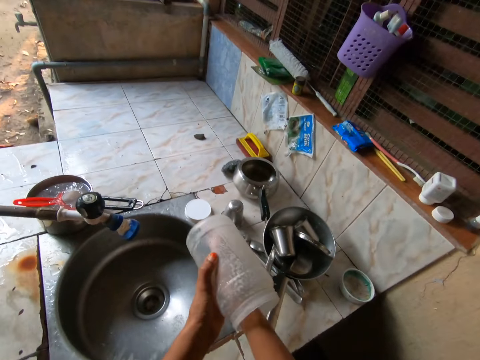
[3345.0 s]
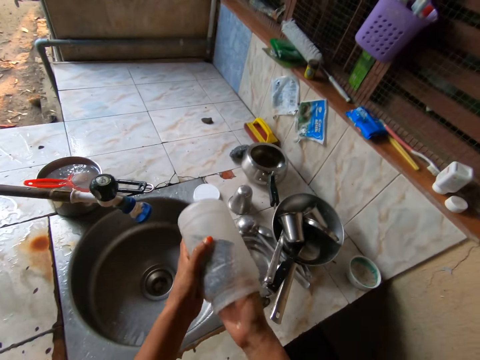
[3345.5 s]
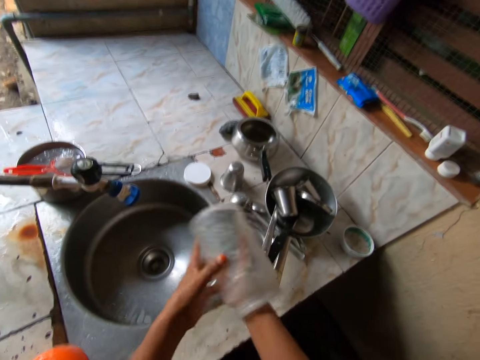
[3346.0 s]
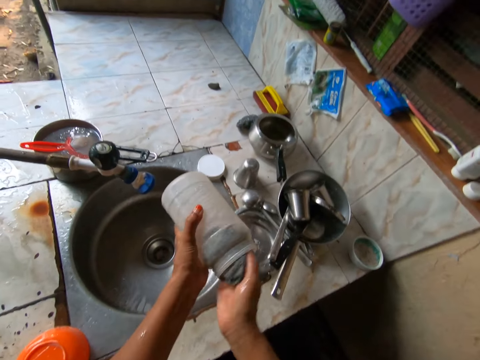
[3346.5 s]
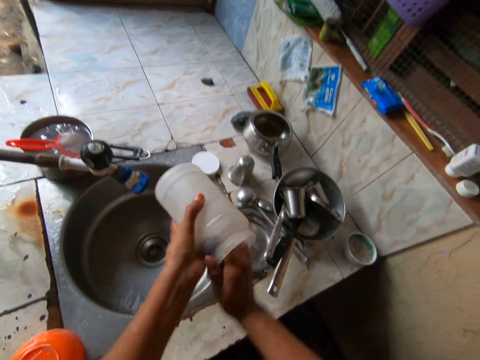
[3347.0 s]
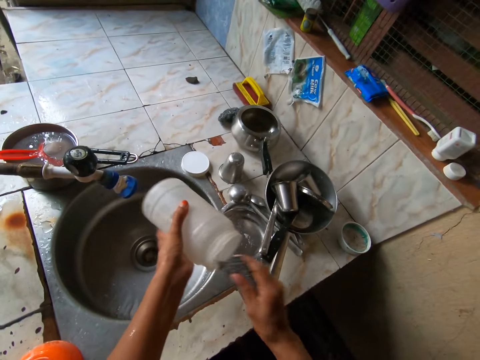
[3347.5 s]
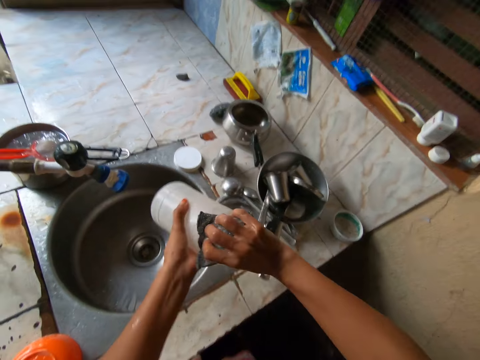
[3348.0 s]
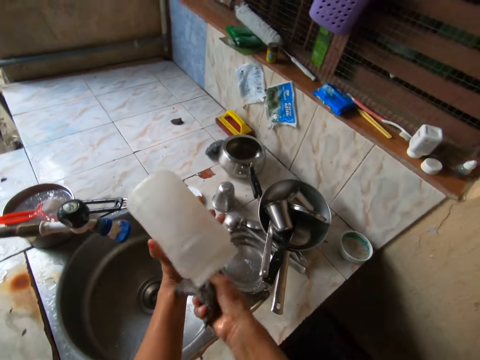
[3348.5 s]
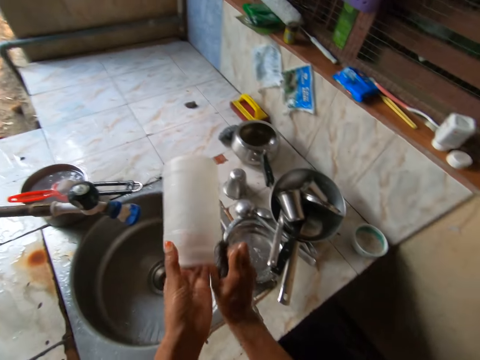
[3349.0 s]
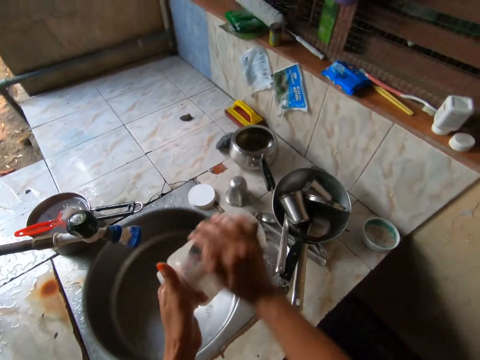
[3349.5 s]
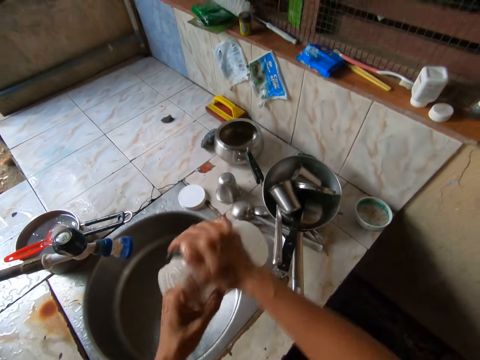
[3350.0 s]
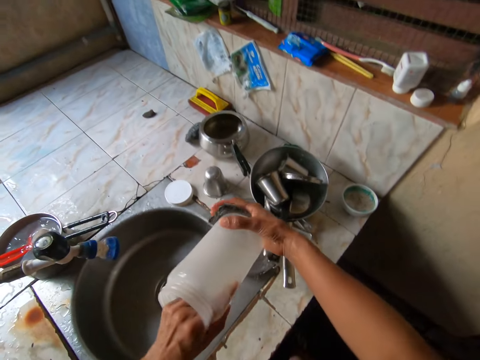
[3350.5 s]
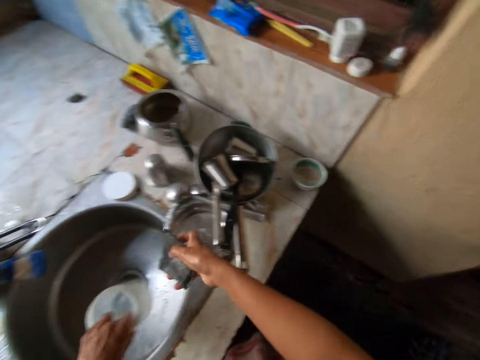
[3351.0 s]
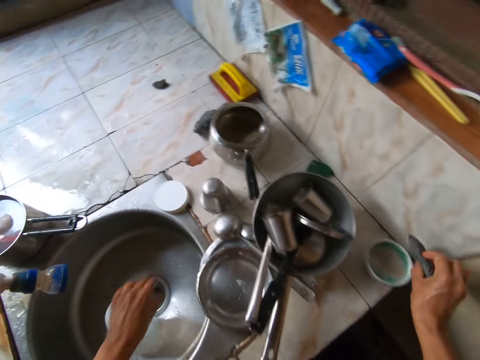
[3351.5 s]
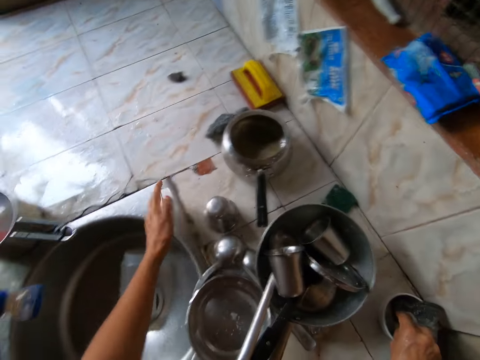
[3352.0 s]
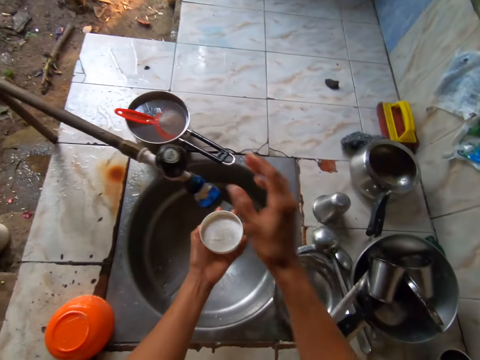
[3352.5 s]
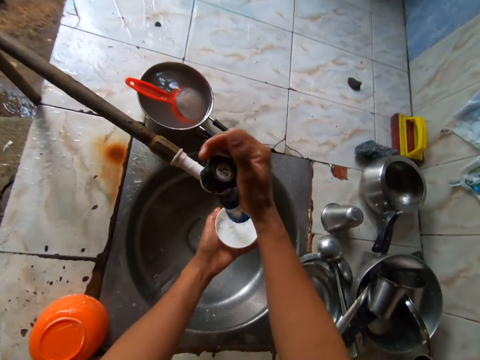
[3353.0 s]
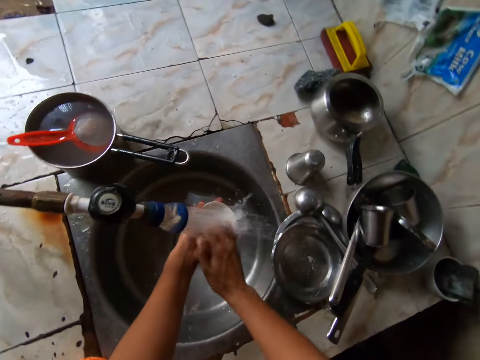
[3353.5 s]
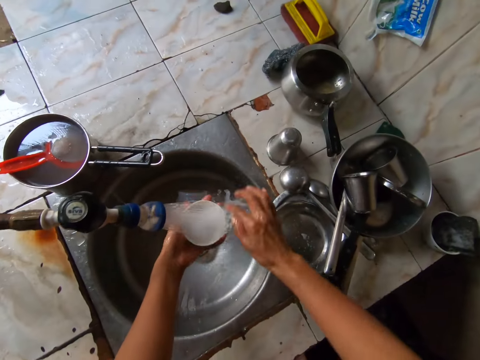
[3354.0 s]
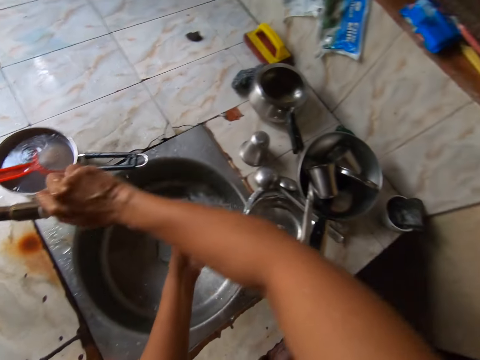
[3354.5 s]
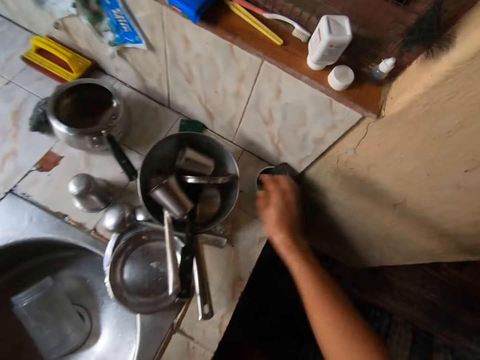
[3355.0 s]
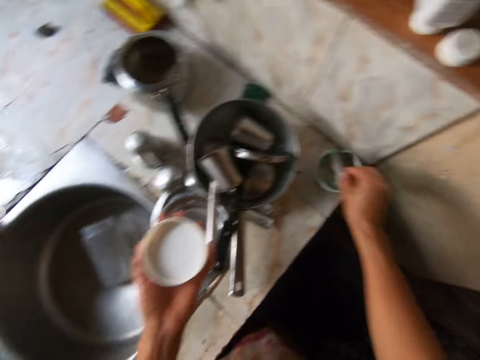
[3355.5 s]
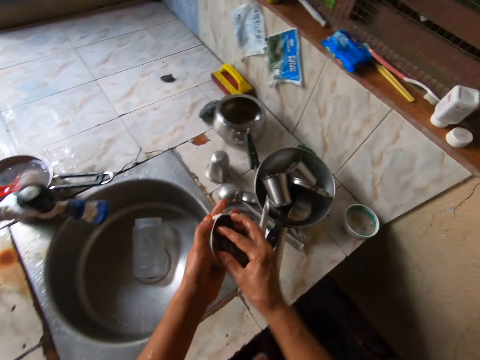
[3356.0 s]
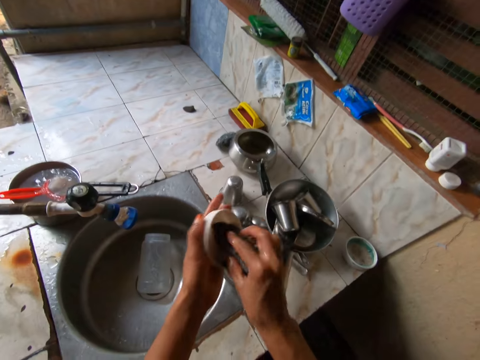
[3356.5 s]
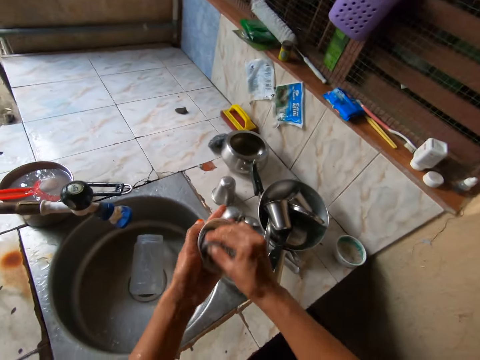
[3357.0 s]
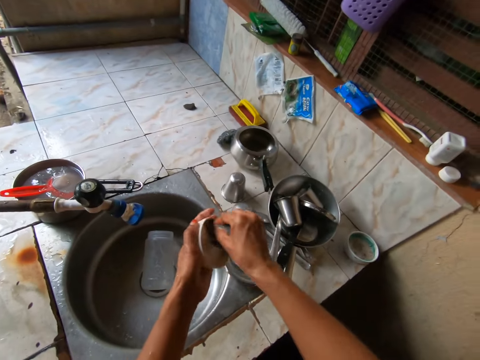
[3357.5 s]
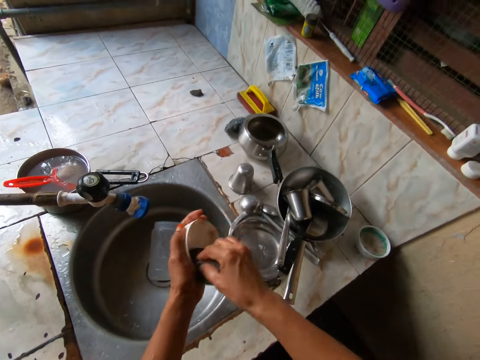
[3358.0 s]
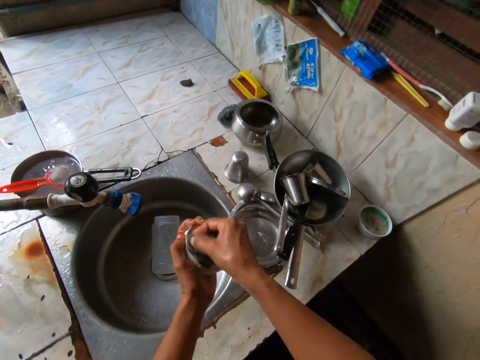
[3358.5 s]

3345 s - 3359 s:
The camera wearer places the plastic bottle in her left hand in the sink on the tiled table. She touches the bowl on the tiled table with the foam in her right hand. She picks the plastic lid from the tiled table with her left hand. She turns on the sink tap with her right hand. She rinses the plastic lid under the sink tap with both hands. She turns off the sink tap with her right hand. She picks the foam from the bowl on the tiled table with her right hand. She washes the plastic lid in her left hand with the foam in her right hand.

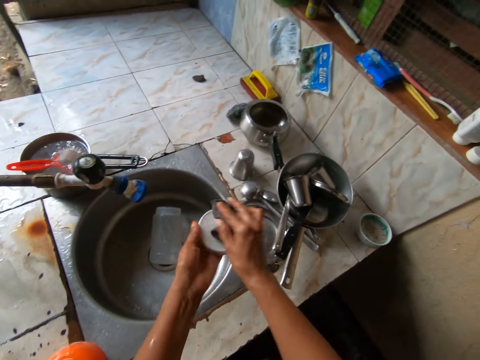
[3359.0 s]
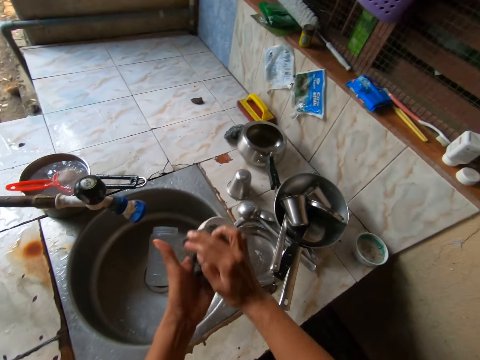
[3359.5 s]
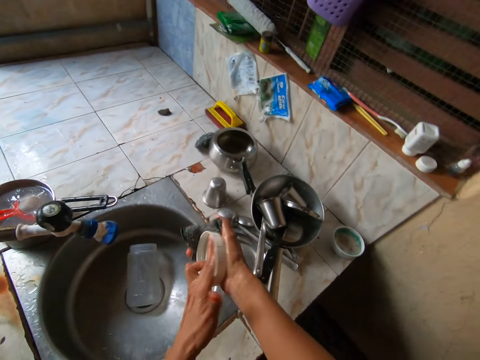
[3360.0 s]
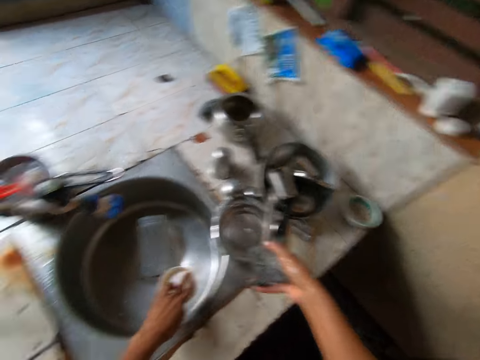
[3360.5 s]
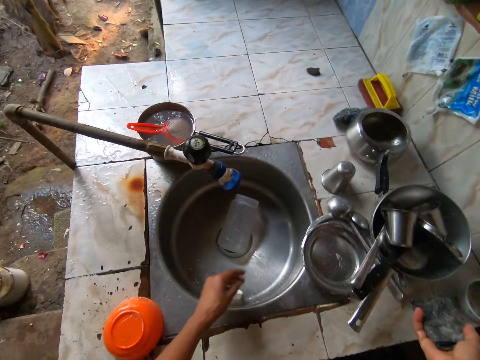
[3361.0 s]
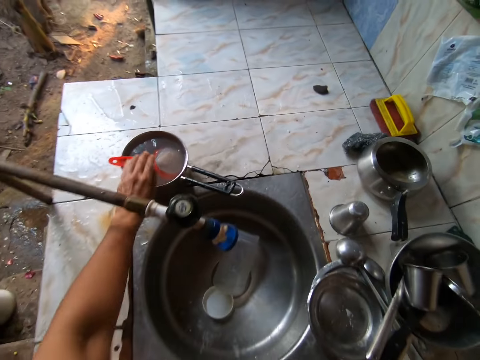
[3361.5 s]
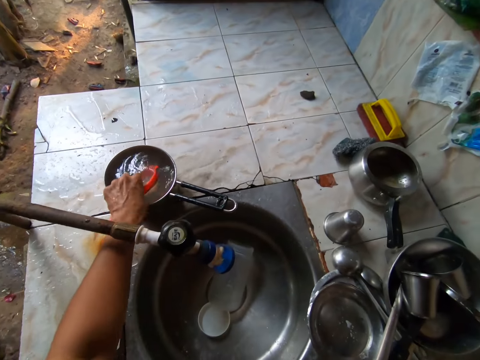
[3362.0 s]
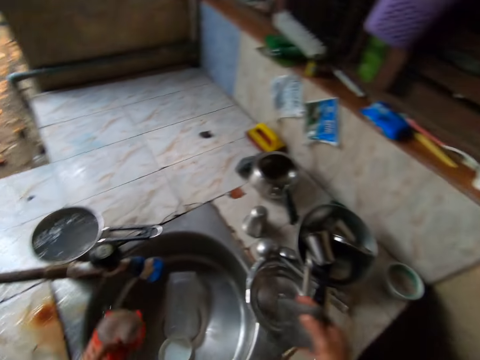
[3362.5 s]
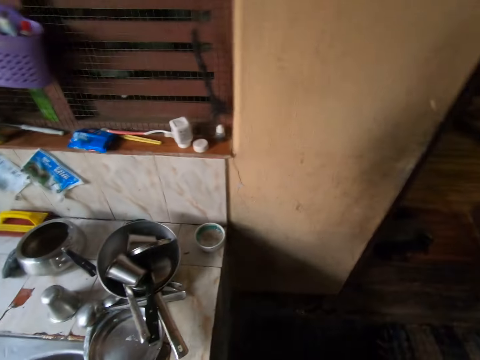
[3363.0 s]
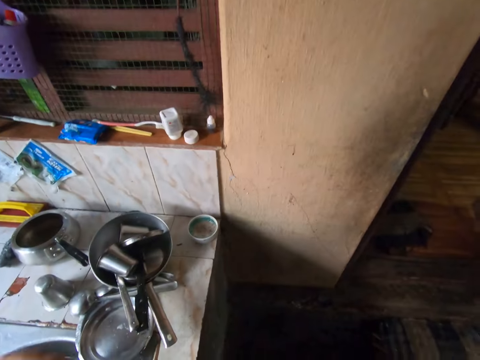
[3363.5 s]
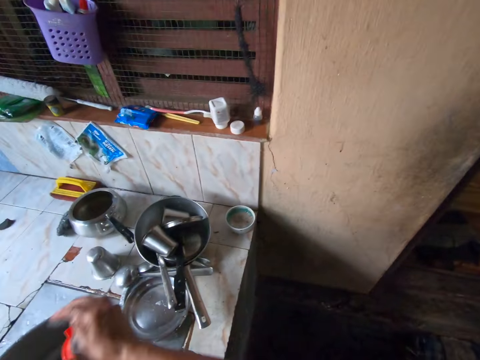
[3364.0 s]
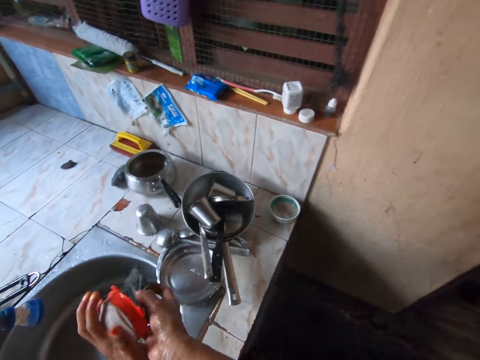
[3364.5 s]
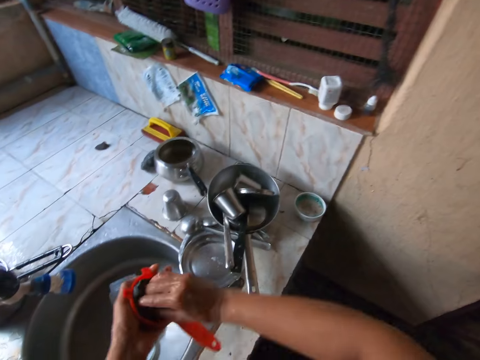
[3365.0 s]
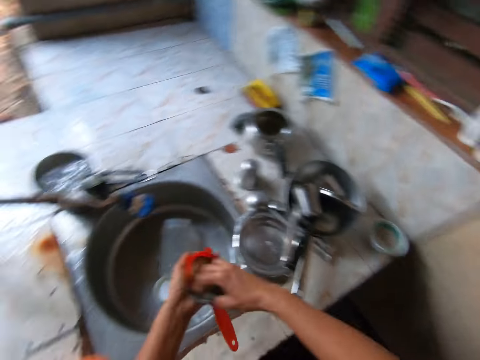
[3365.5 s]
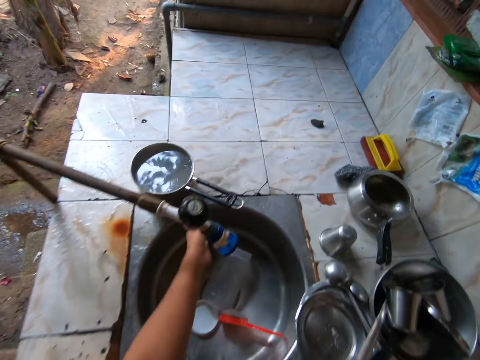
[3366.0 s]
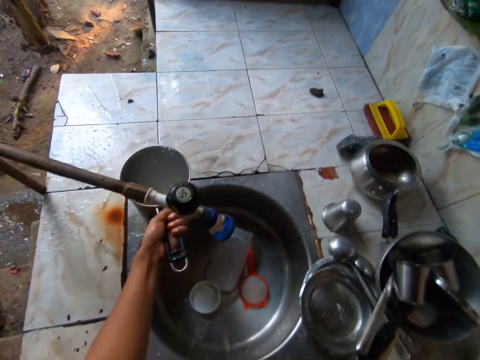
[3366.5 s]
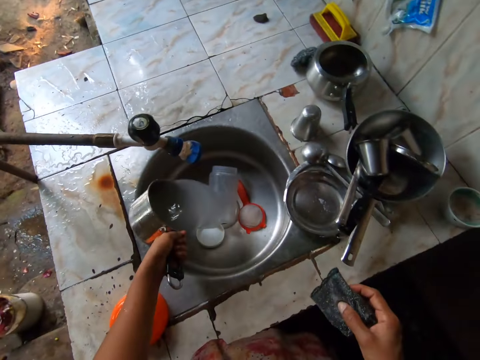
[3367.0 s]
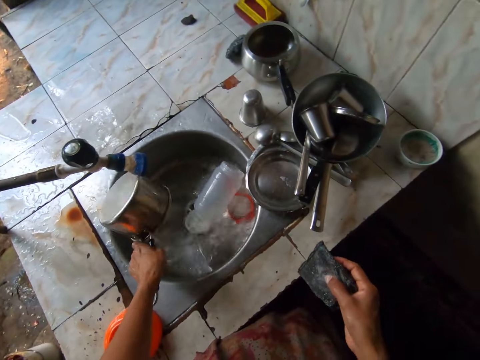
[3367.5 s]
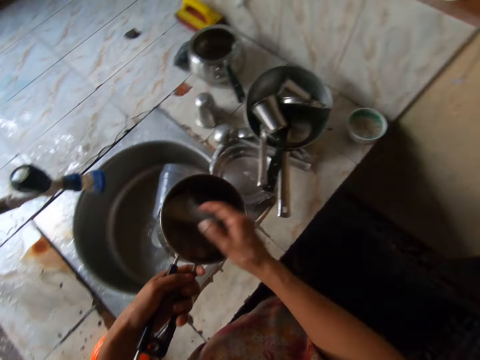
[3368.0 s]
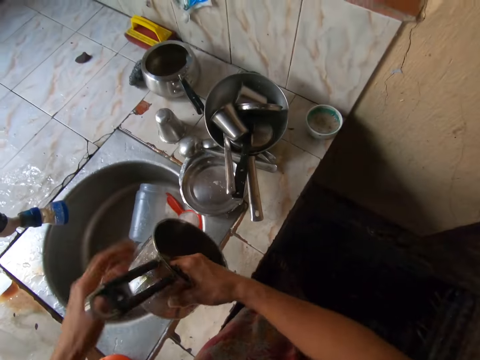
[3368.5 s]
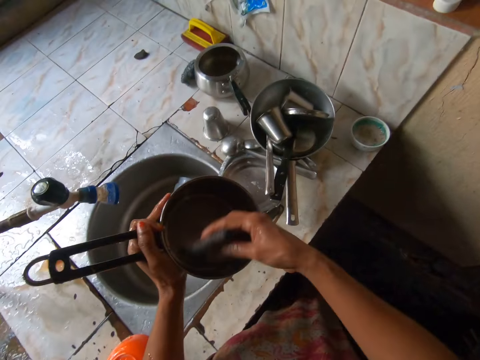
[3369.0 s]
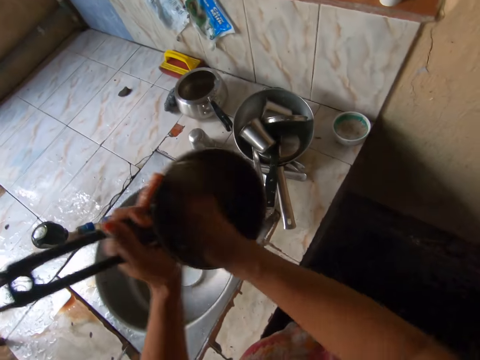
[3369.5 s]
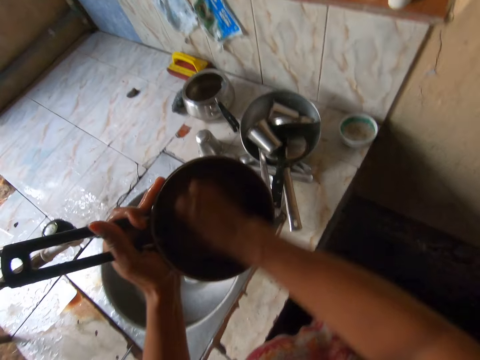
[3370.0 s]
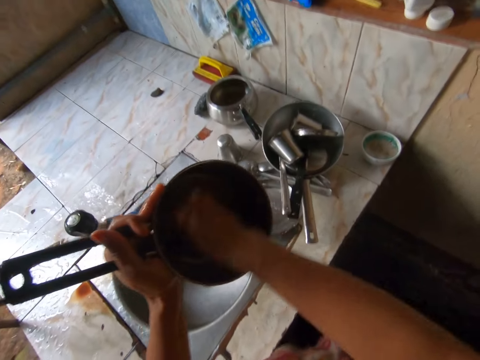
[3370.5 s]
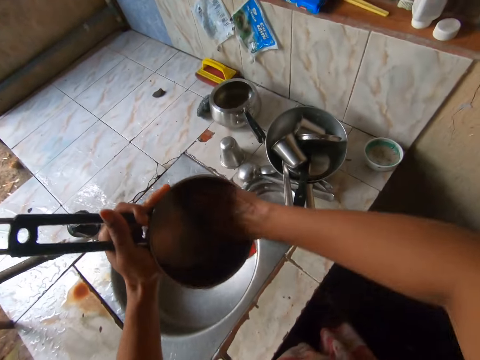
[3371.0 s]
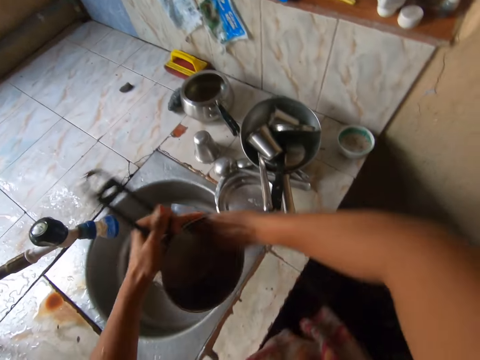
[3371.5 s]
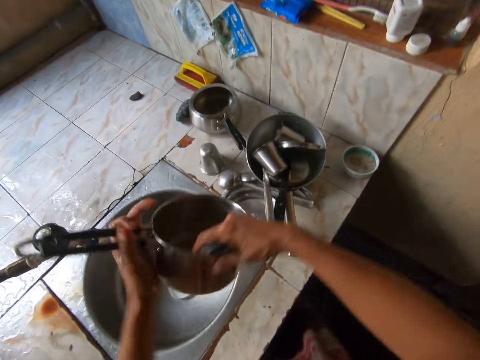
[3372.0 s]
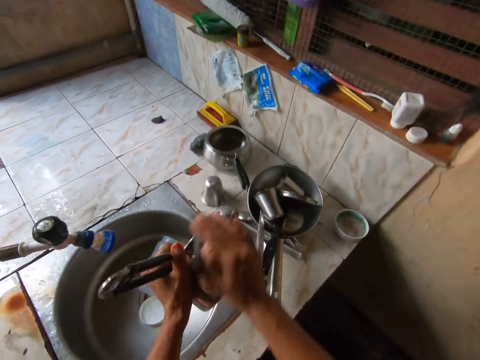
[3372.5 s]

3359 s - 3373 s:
The camera wearer converses with the man. She drops the plastic lid in her left hand in the sink on the tiled table. She picks a plastic spoon from a pot on the tiled table with her left hand. She washes the plastic spoon in her hand with the foam in her right hand. She drops the plastic spoon in her left hand in the sink on the tiled table. She grabs the pot from the tiled table with her left hand. She pours the water in the pot in her hand with her left hand. She washes the pot in her hand with the foam in her right hand.
